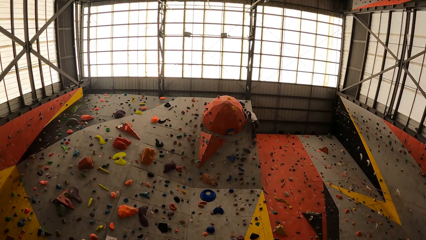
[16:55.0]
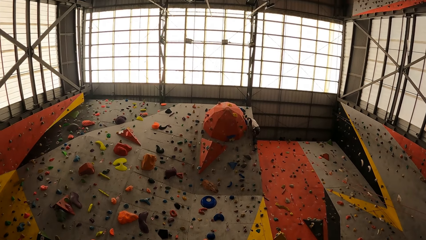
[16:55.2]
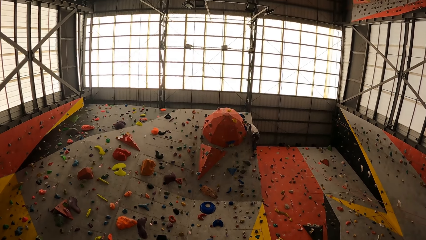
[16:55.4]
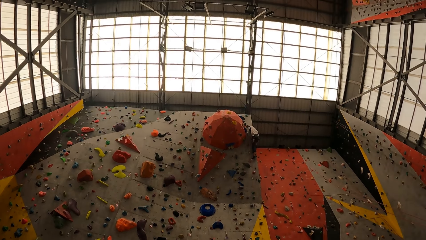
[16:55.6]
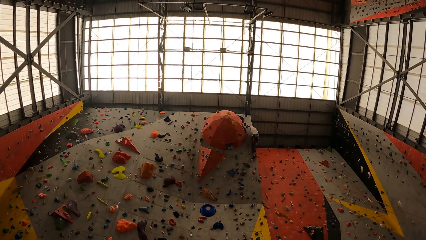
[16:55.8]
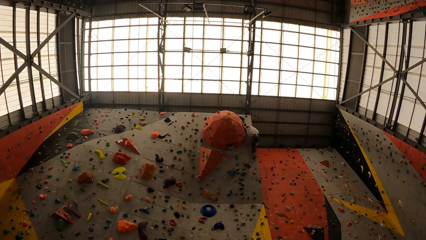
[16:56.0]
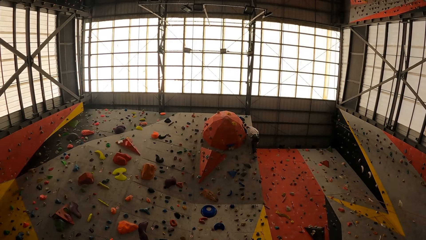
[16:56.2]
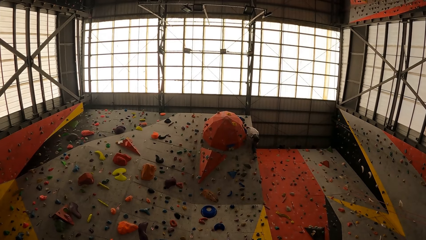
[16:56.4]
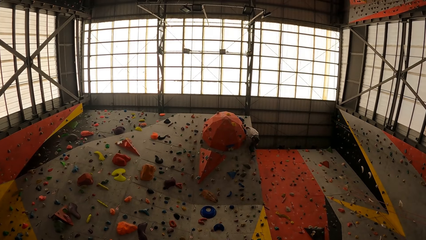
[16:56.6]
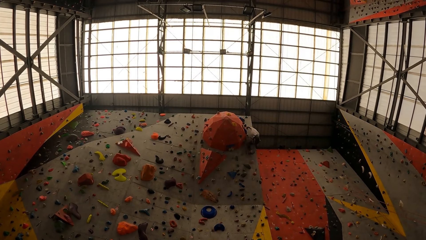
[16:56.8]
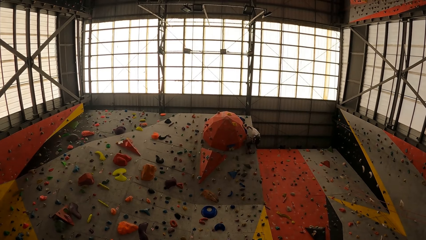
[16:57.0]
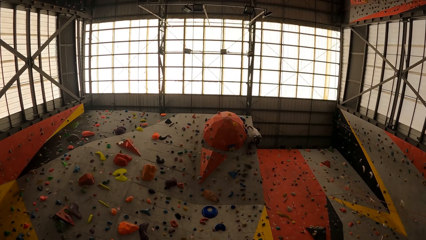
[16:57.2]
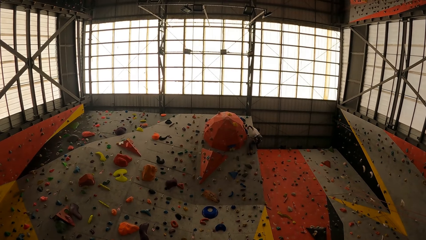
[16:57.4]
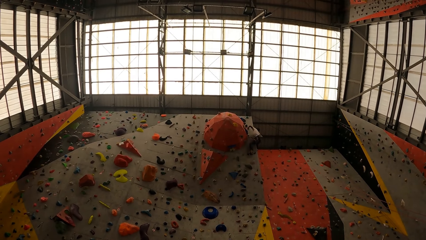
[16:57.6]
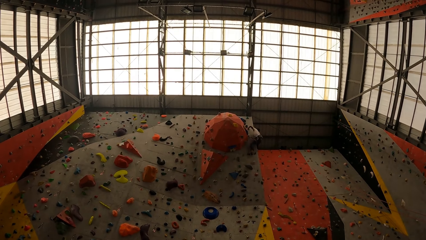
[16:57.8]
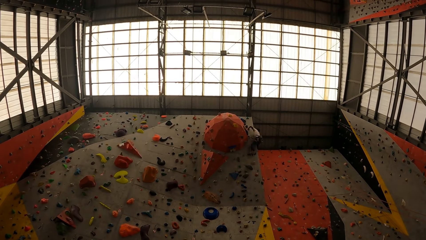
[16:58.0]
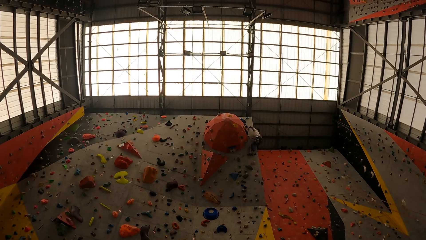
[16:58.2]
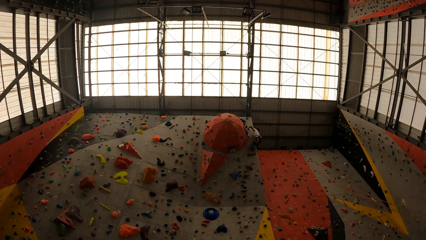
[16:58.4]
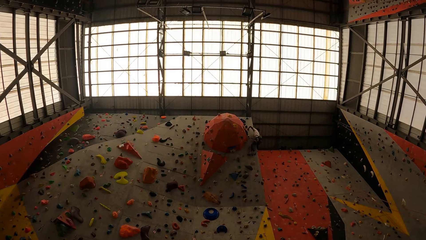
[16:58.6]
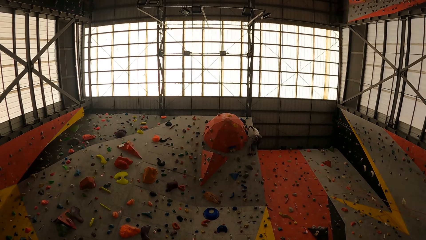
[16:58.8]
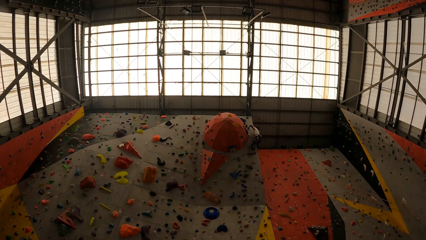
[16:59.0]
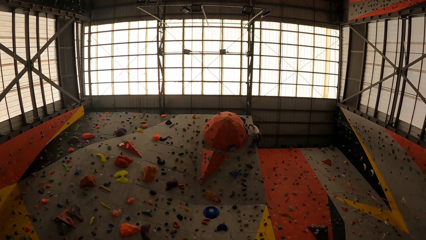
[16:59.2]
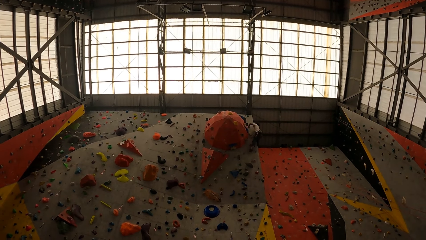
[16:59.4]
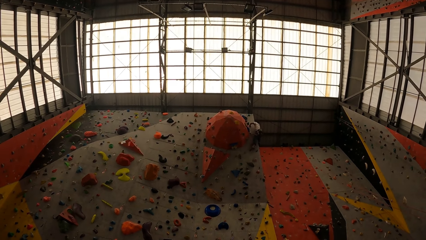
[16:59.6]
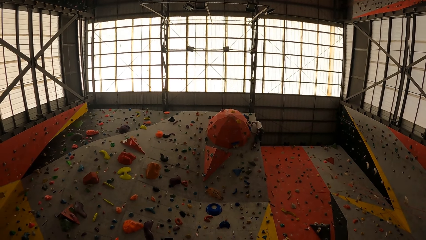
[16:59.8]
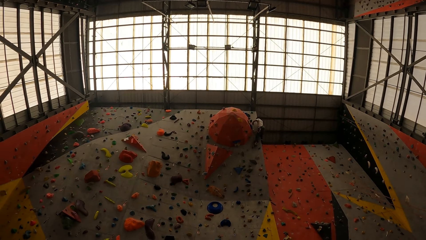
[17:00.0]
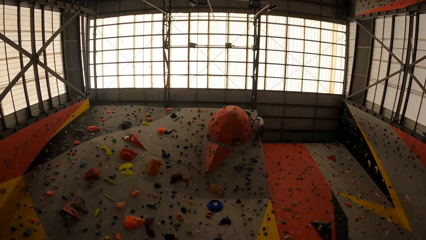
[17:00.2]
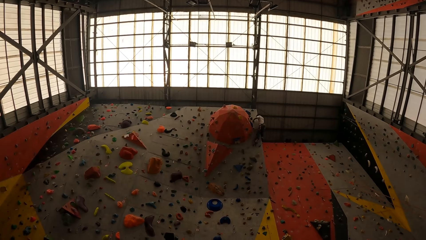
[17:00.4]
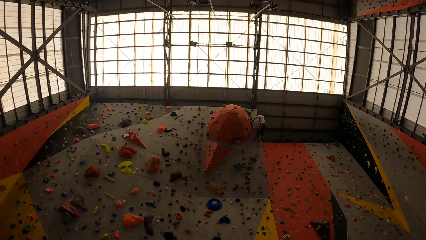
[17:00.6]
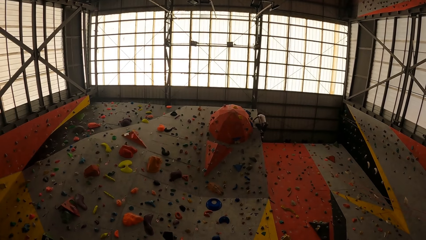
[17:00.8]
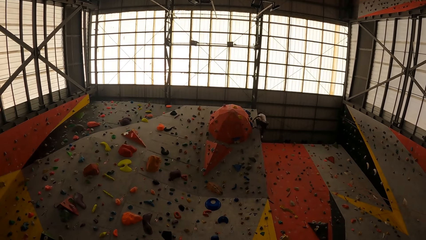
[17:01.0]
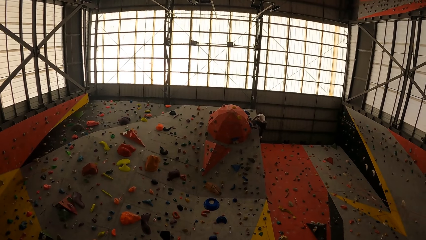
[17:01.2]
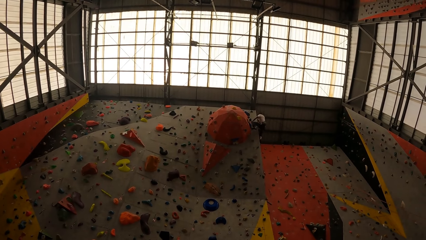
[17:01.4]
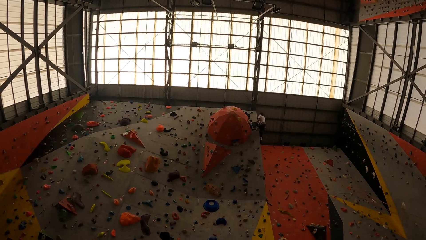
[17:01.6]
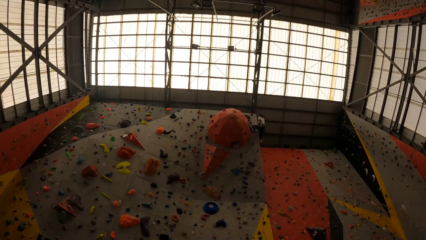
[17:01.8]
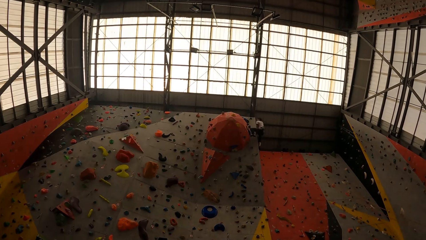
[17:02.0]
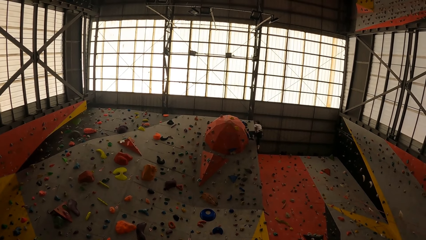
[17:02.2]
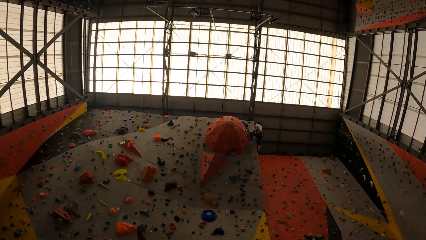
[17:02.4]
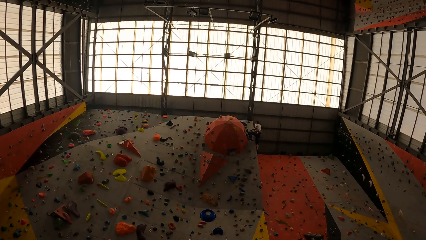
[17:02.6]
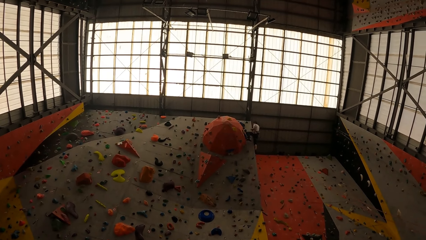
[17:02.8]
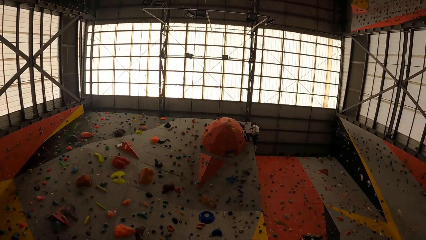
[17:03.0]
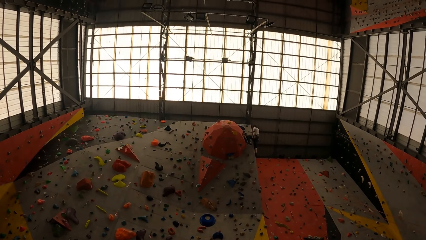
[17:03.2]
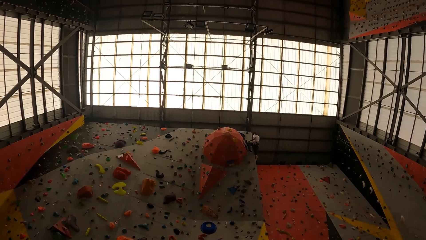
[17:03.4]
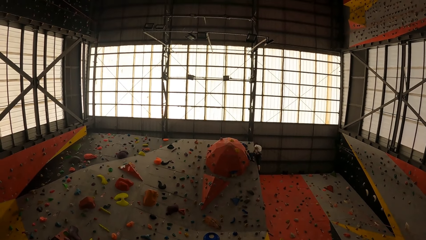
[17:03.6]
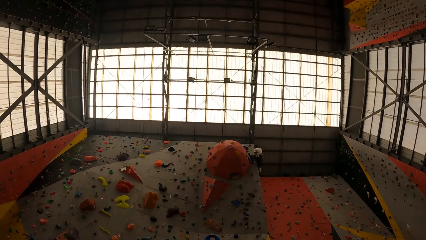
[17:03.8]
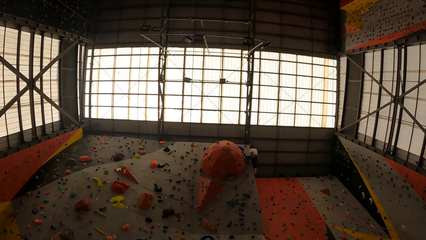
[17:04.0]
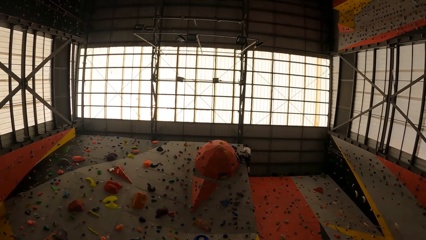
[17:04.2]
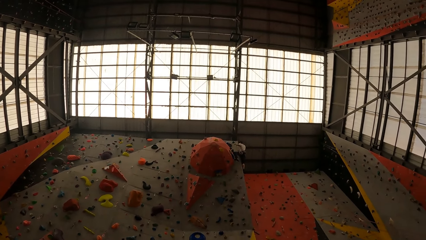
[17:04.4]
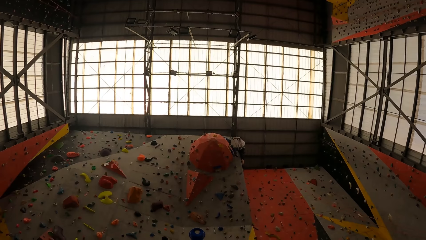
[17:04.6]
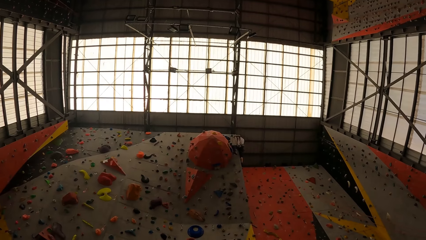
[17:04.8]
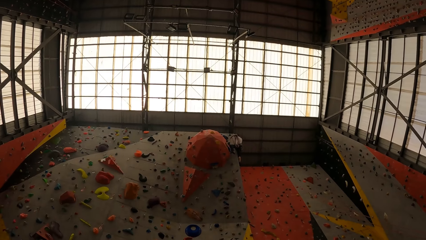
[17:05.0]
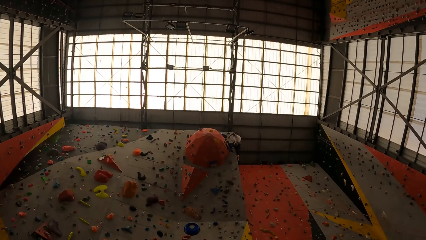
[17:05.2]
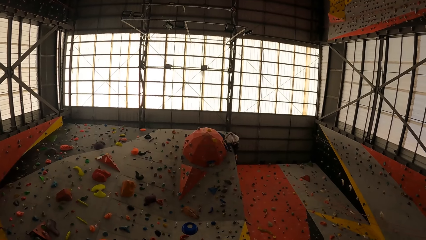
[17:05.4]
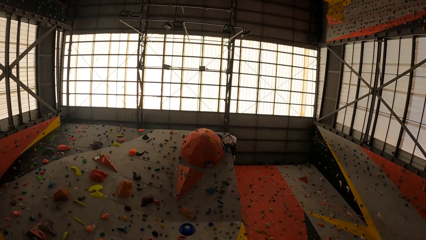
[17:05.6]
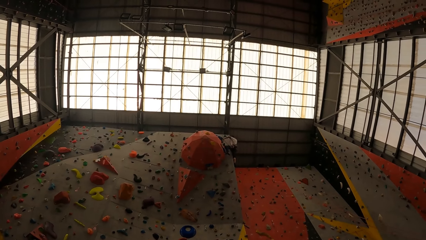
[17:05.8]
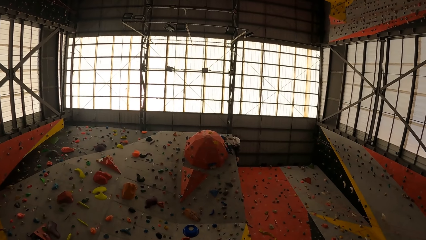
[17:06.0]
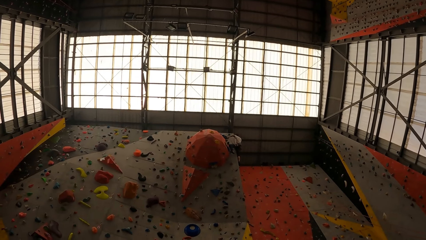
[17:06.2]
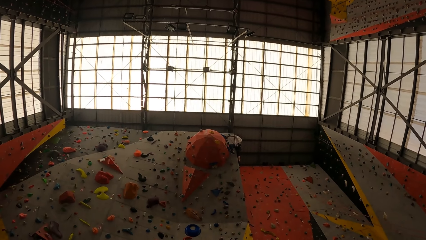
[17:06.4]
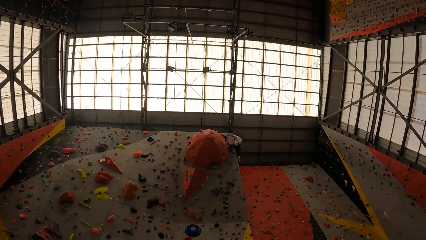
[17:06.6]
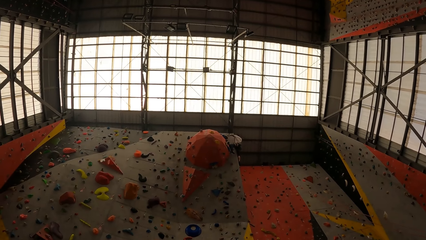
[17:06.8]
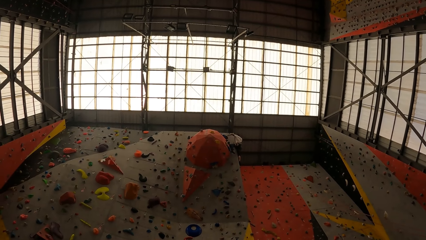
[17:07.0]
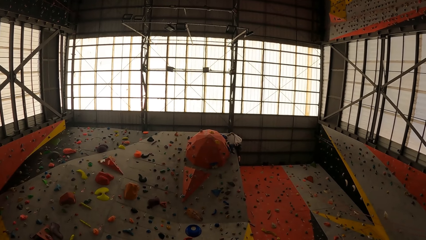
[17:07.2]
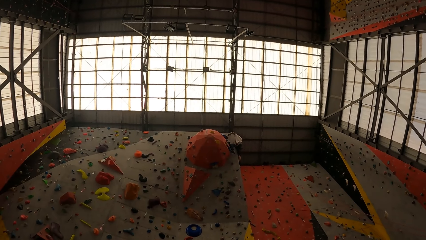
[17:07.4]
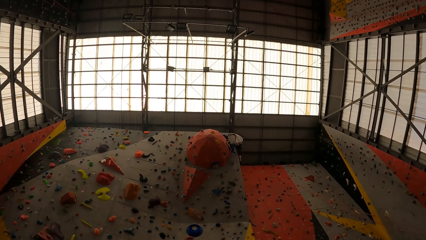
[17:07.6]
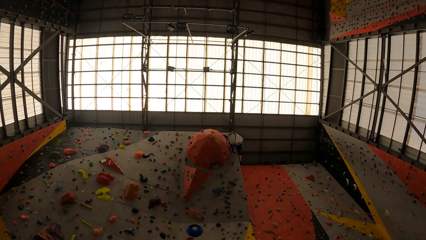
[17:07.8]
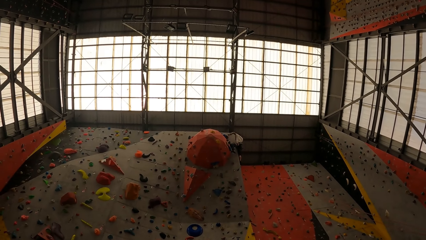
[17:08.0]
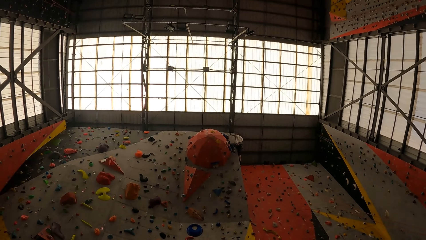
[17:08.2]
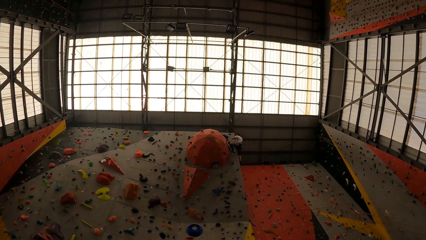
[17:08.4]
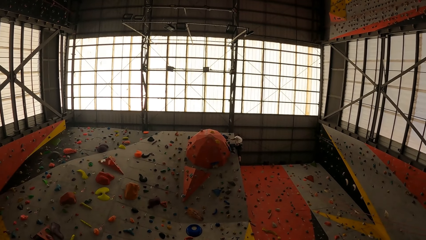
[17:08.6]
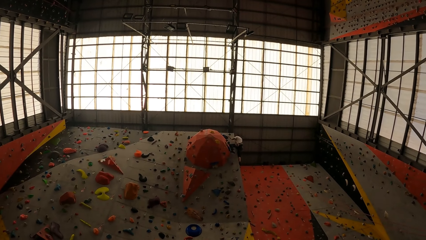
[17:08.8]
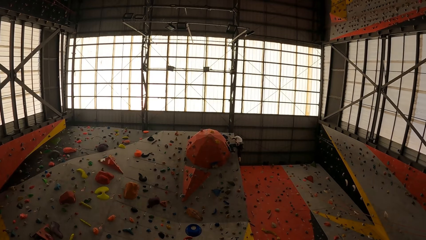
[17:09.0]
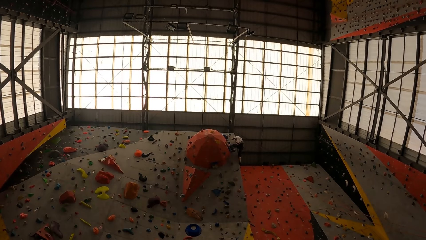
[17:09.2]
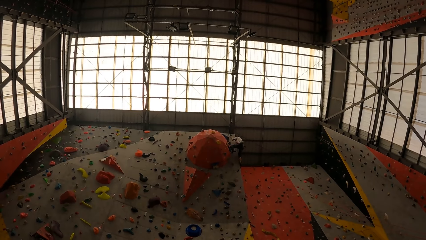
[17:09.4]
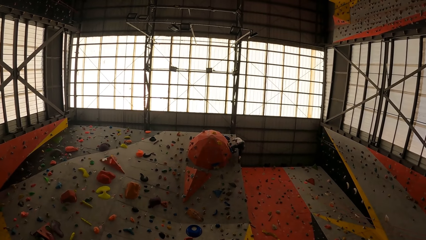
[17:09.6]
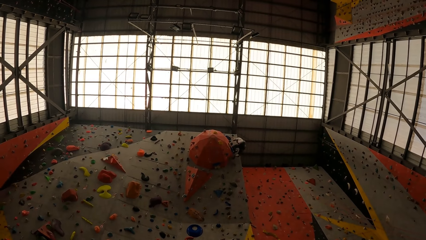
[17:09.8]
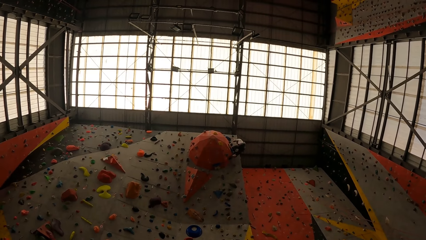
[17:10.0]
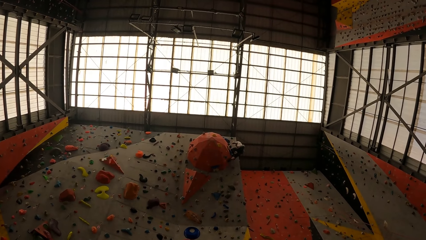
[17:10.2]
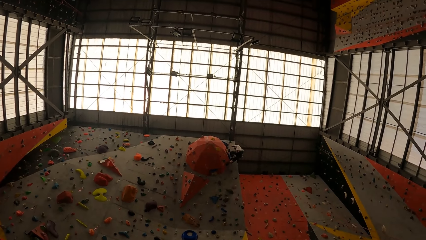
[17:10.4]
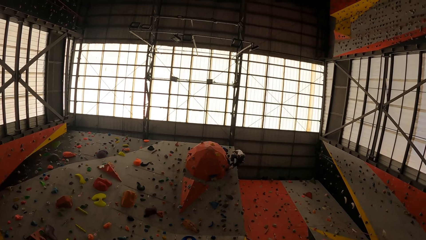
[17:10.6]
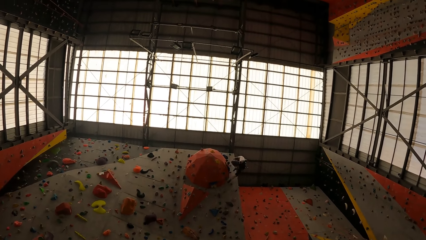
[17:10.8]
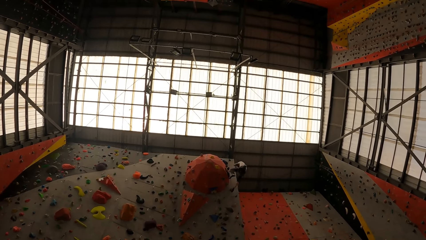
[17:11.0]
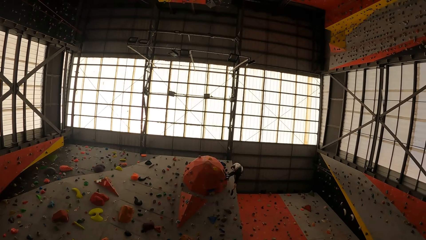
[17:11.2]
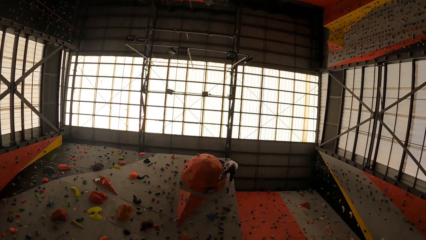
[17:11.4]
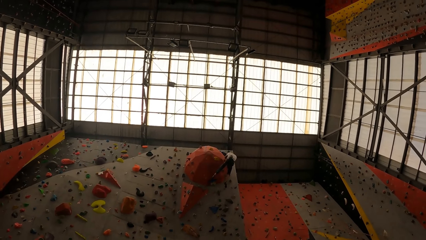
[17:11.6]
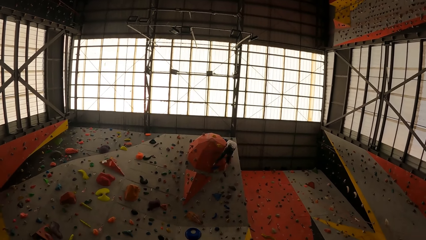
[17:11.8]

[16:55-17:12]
A man climbs up on a wall with a rope.
